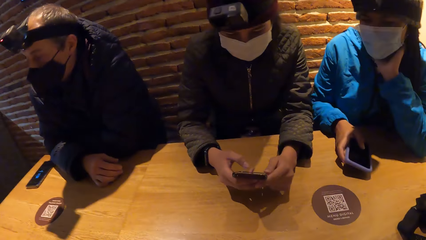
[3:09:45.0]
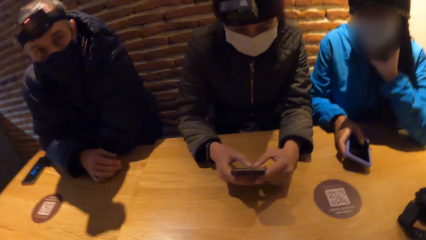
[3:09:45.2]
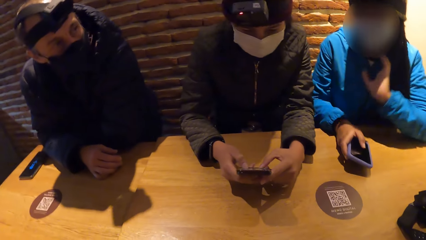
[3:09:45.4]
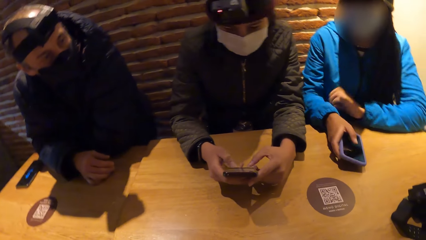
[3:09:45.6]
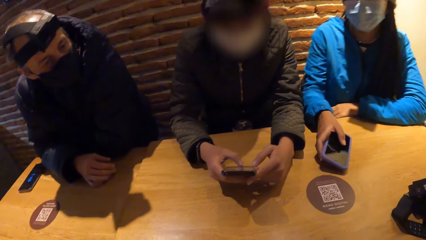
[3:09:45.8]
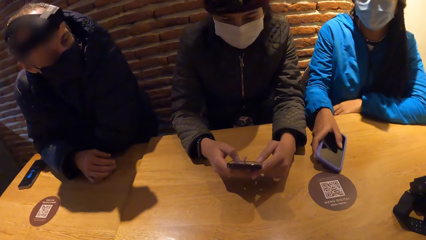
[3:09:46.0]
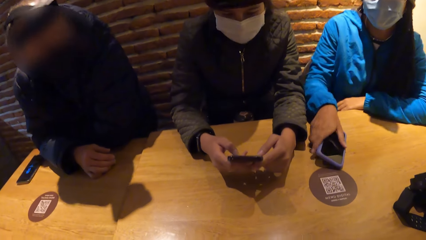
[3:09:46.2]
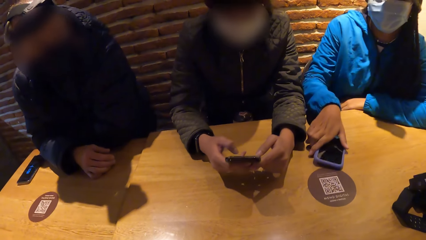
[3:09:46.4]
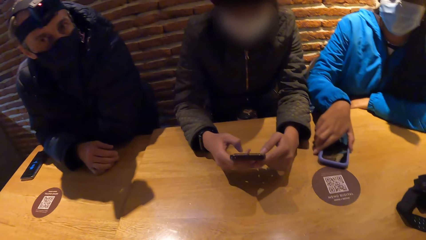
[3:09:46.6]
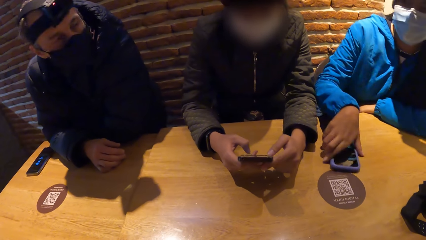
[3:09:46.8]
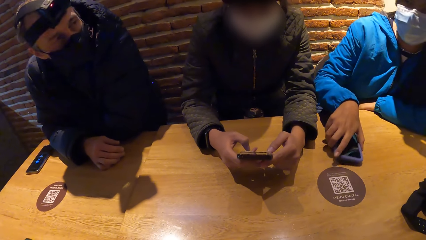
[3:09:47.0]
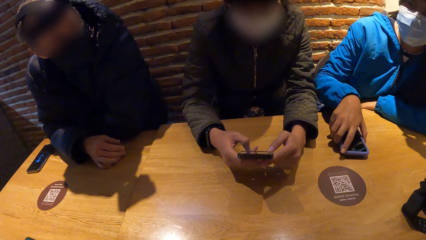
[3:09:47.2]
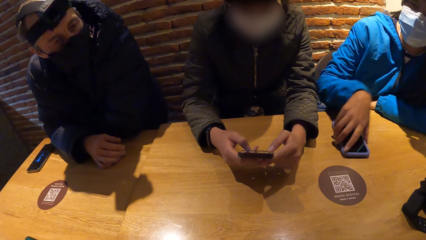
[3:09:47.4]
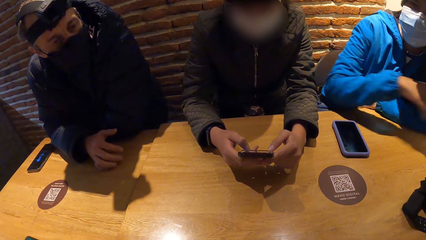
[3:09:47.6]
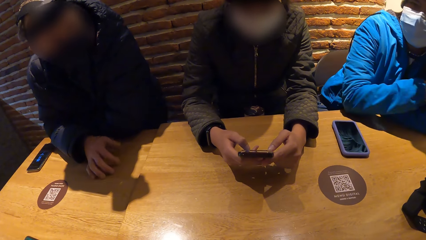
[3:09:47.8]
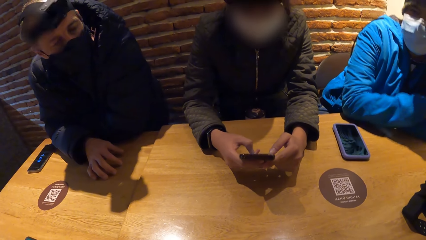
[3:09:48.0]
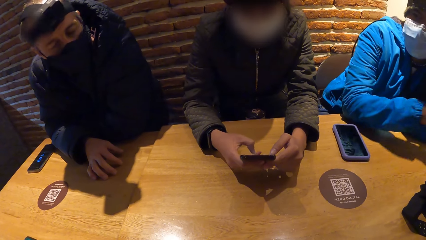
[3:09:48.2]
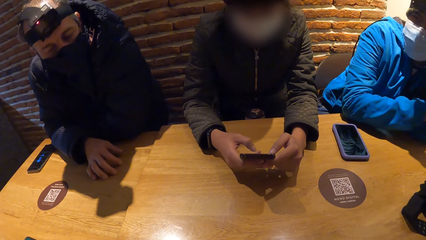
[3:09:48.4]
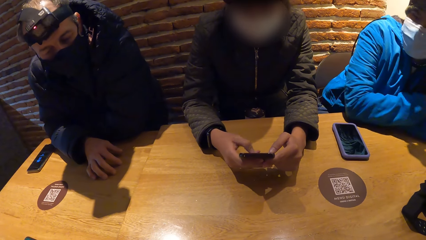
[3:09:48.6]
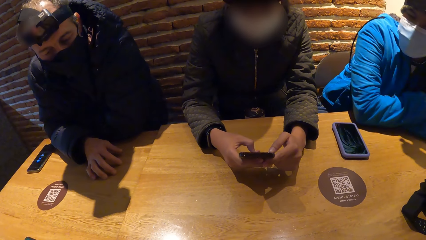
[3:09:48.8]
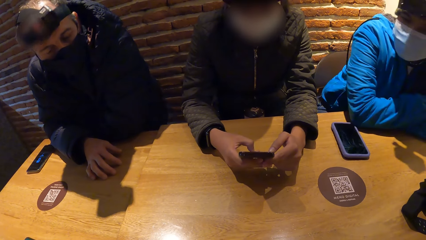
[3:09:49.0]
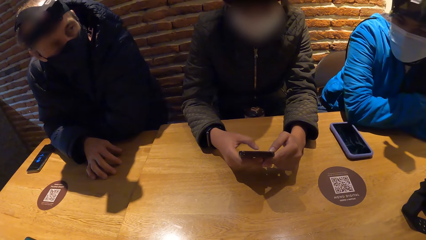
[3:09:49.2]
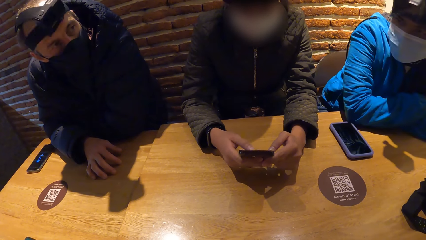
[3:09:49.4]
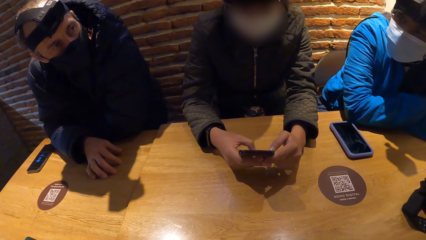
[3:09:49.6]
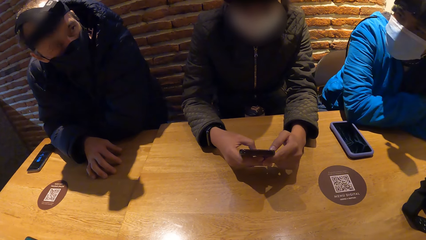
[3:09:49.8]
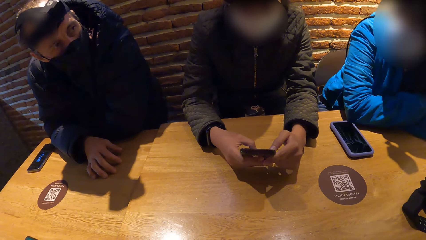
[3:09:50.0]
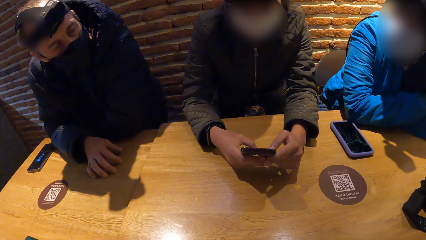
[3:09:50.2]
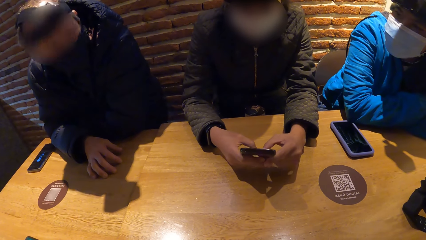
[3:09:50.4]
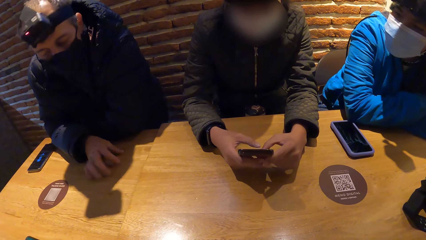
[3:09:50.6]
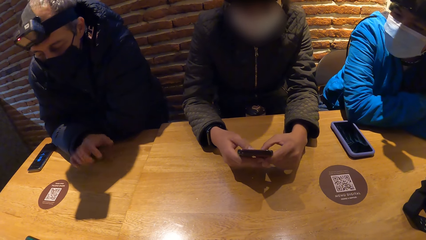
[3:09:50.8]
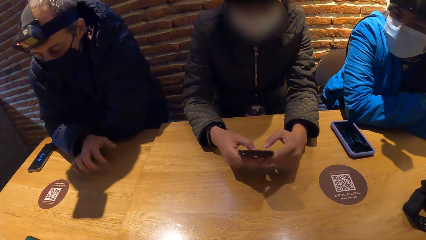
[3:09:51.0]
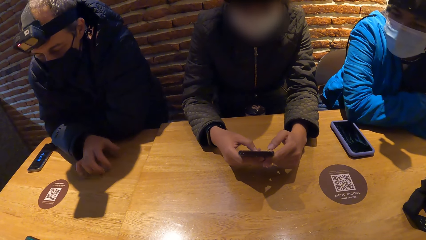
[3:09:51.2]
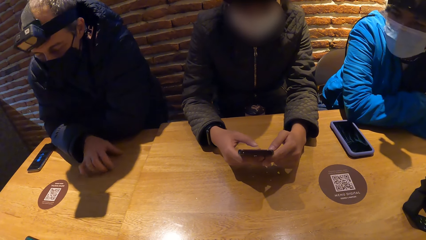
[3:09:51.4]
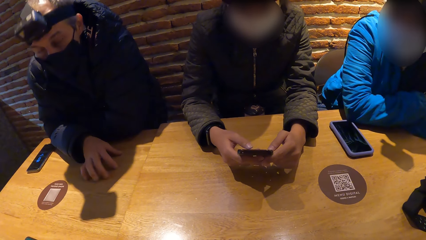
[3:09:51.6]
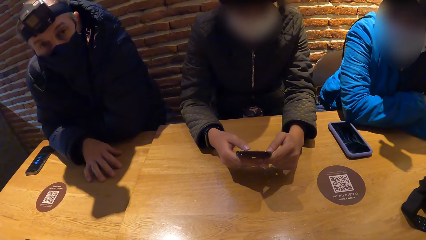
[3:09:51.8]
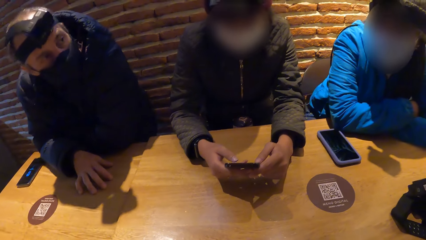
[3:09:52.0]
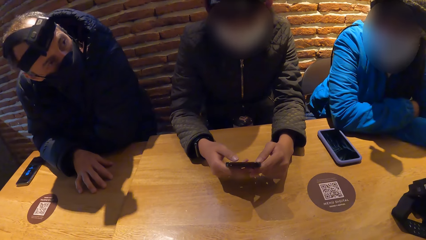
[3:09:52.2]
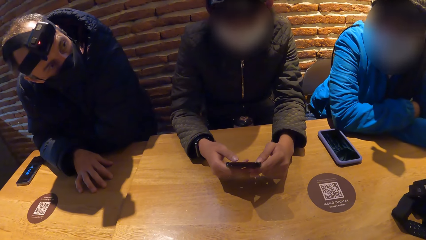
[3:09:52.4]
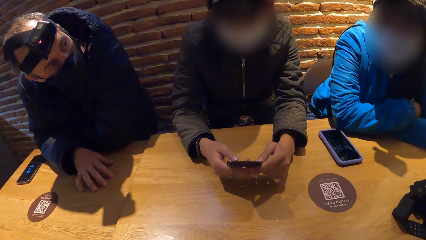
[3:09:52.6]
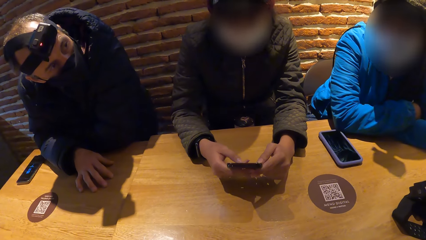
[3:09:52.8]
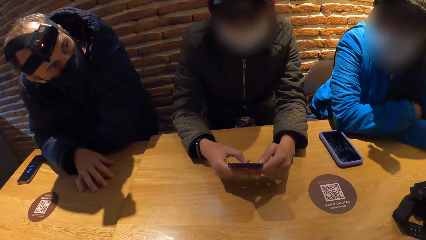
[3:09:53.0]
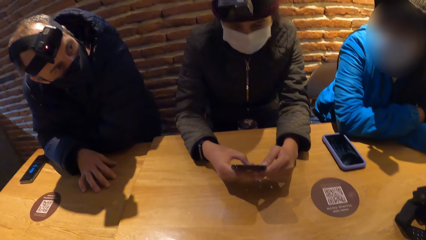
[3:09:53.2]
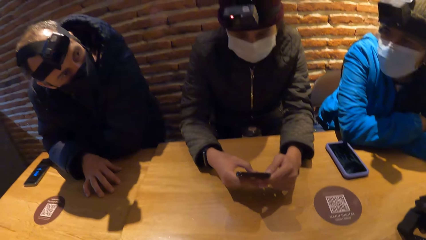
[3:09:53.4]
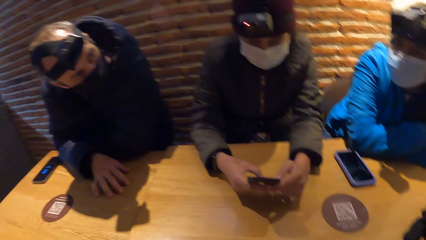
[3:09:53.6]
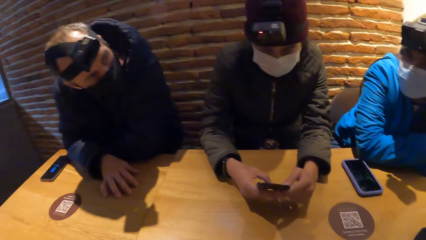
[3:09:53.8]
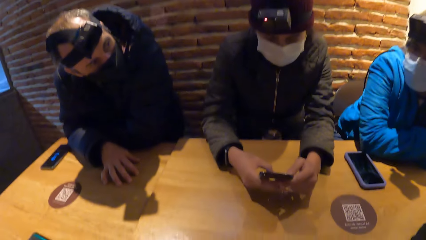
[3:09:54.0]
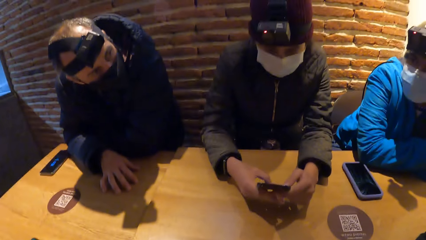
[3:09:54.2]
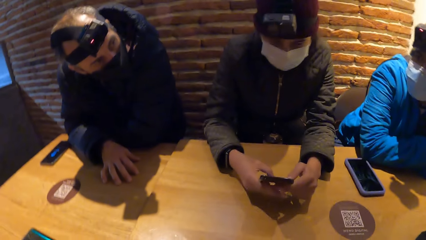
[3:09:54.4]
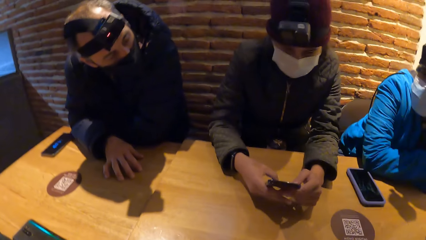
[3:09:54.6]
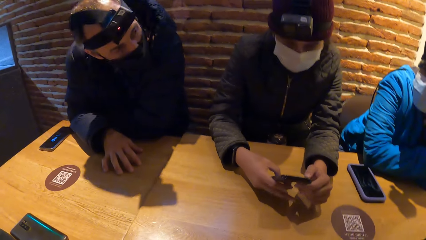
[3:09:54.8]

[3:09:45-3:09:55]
A woman places the phone on the table. The camera wearer interacts with the group of people. Another woman uses the phone.

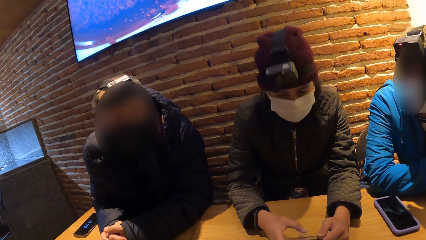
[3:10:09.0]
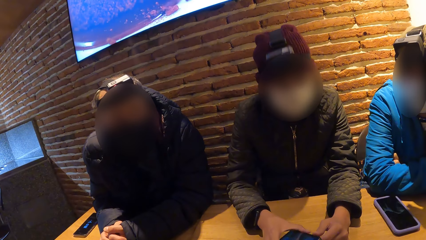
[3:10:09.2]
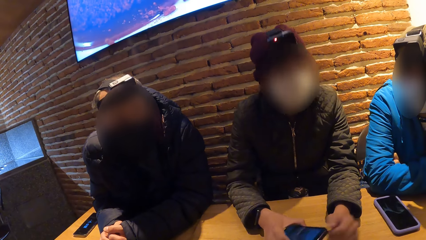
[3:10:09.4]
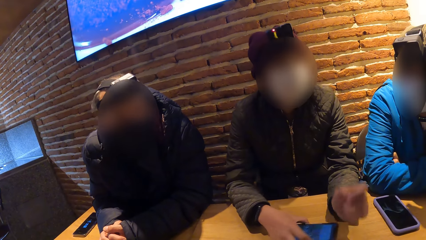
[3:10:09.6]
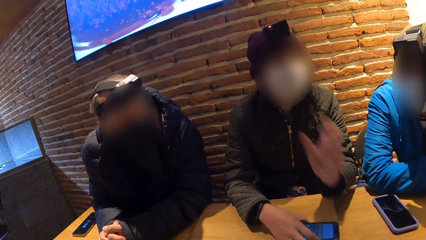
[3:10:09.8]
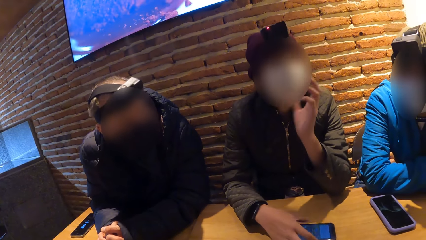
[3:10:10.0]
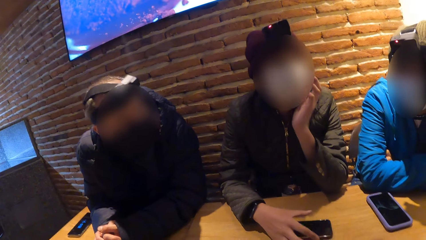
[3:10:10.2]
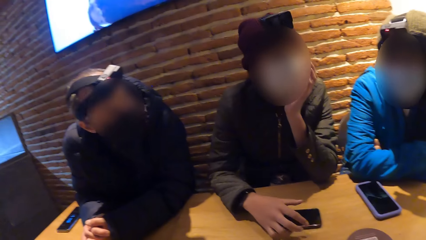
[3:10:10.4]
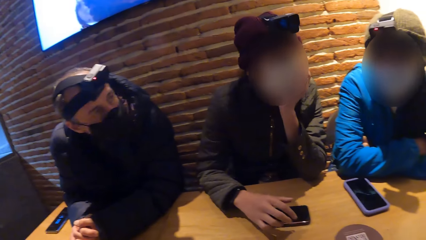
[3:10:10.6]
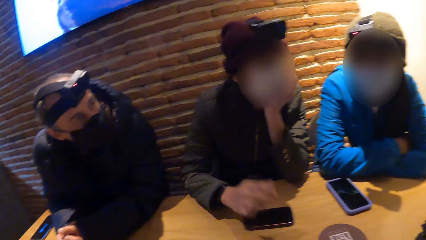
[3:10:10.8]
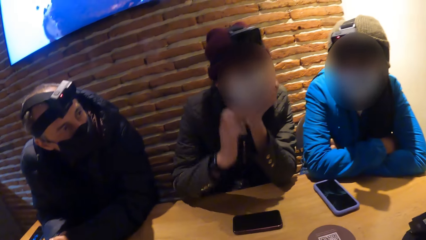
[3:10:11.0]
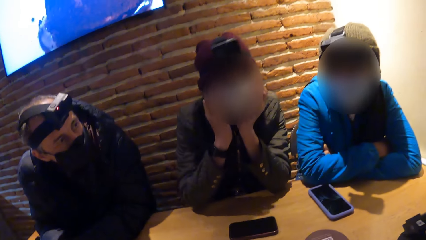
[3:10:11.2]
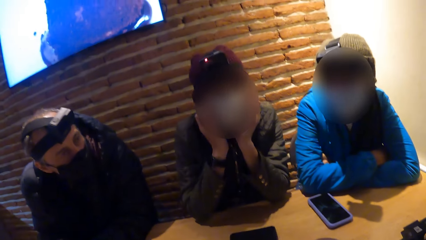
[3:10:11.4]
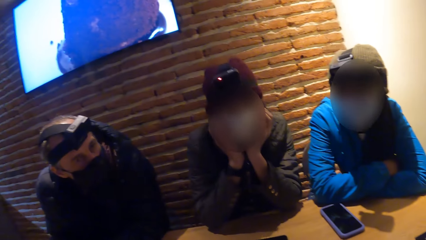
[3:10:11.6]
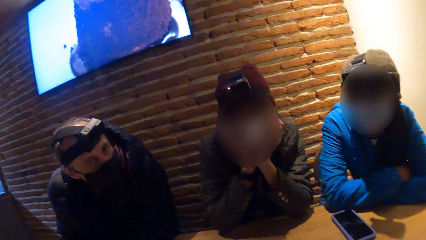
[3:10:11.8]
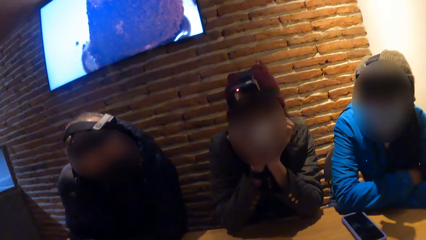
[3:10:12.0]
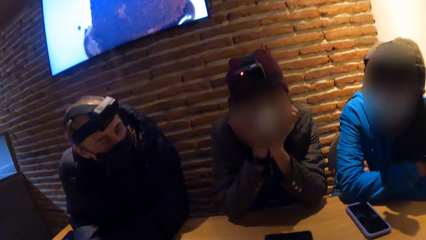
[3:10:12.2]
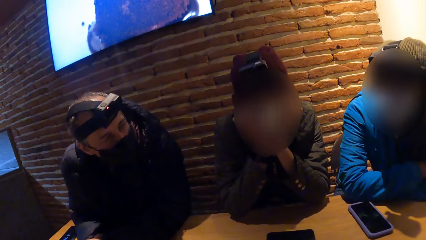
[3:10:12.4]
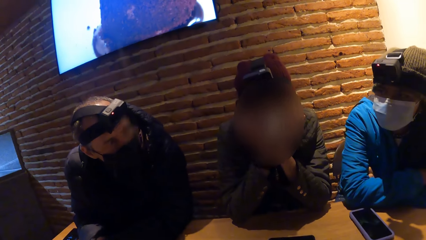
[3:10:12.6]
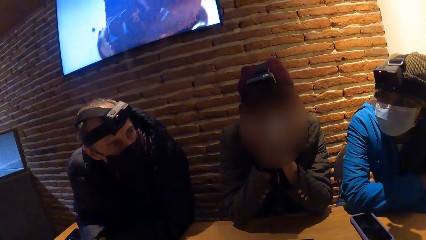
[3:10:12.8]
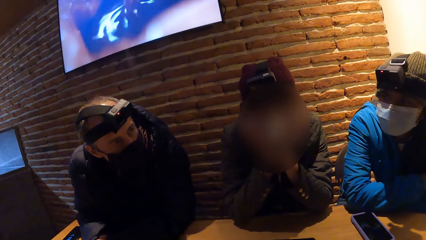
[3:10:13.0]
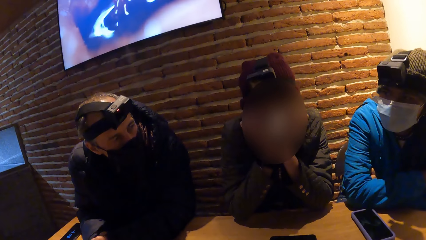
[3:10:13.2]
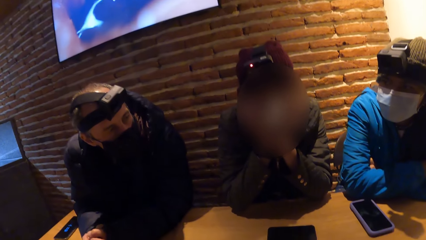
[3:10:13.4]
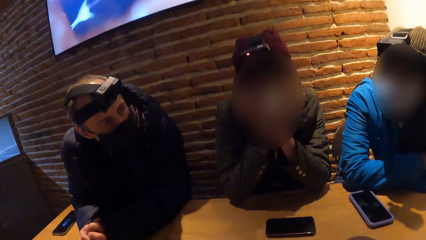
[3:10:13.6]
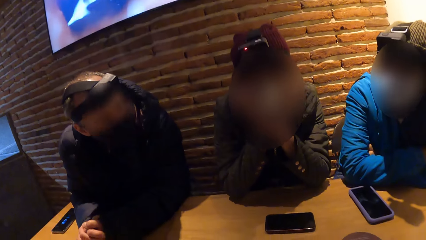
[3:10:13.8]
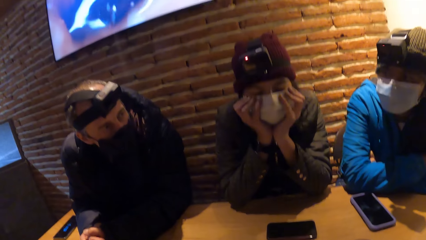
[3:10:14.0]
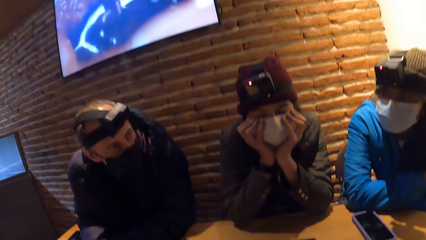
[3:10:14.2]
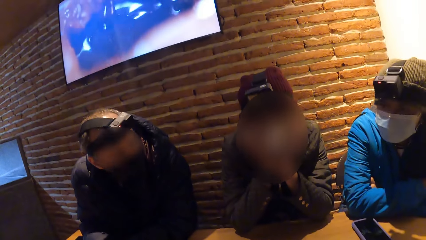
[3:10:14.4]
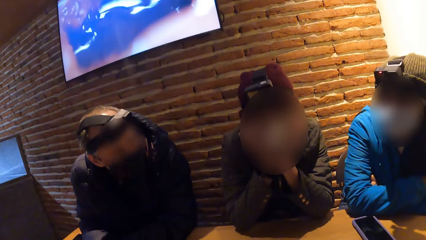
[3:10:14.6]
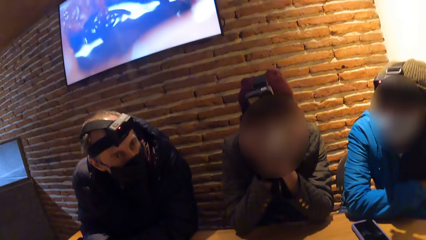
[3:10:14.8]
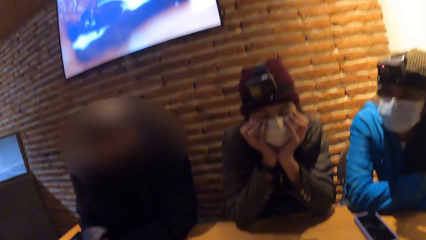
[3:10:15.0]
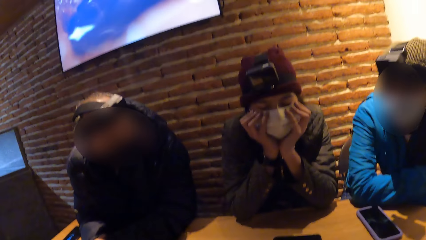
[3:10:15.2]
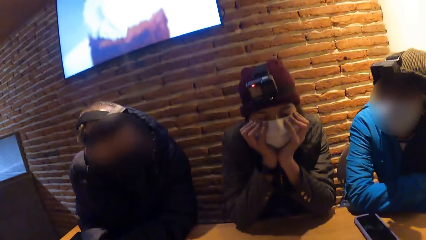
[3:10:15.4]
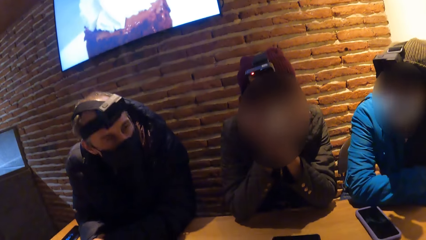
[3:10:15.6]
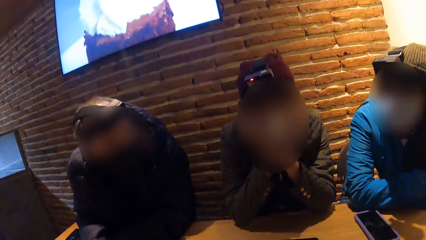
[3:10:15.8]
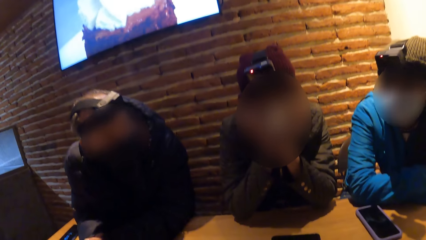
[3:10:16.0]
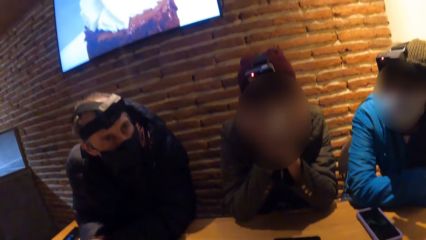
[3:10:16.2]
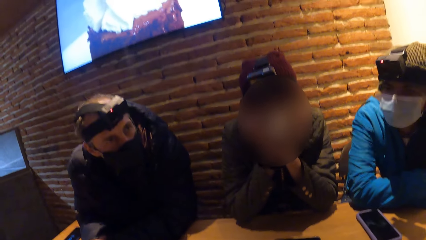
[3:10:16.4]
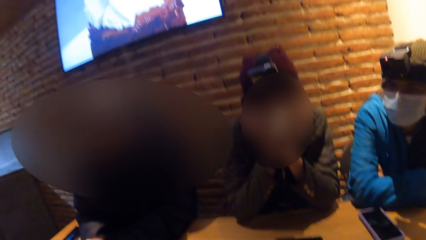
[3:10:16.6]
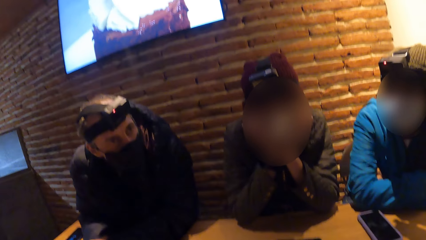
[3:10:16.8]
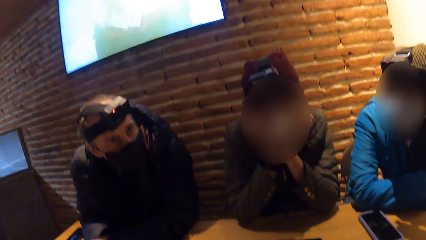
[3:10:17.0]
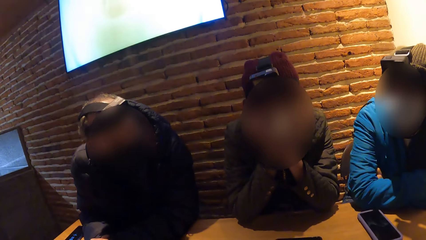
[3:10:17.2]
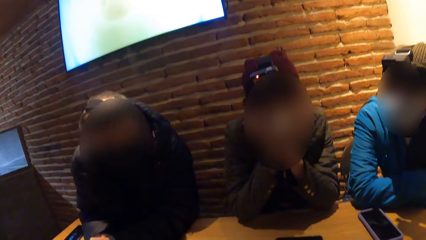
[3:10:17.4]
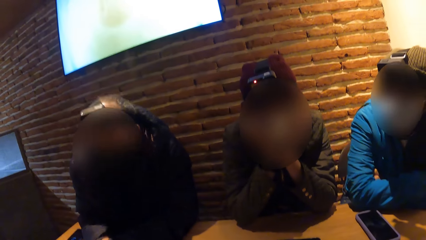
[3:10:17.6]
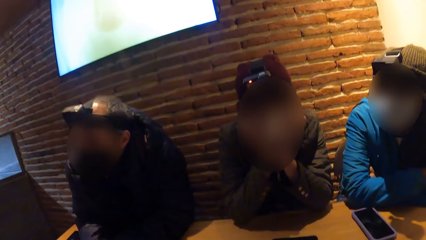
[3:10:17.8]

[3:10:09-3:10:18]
A woman holds the chin. The woman places her head on both hands.
